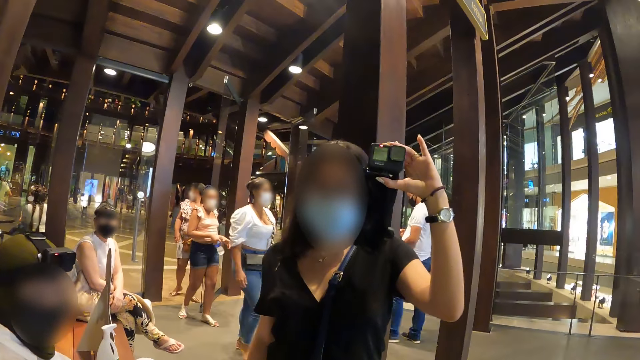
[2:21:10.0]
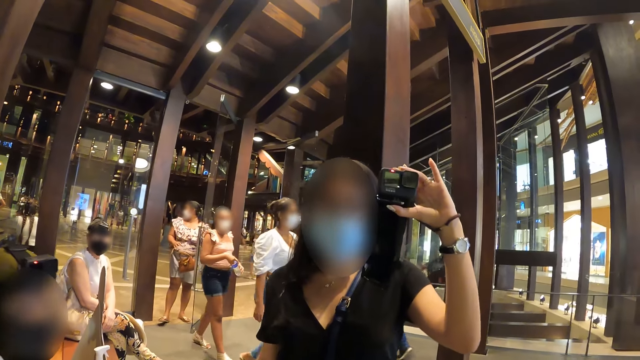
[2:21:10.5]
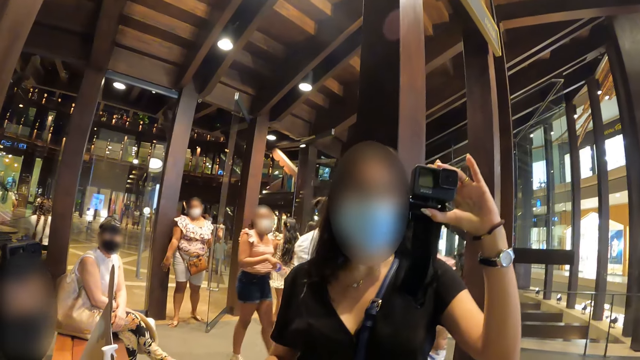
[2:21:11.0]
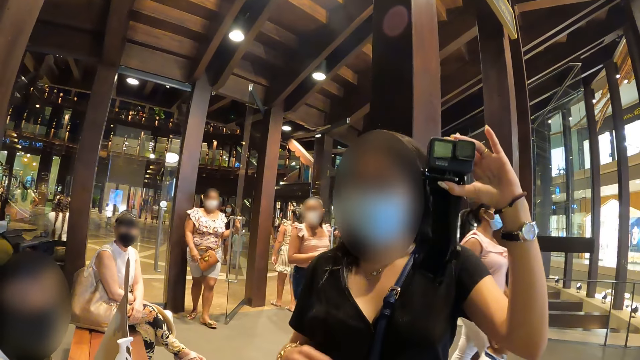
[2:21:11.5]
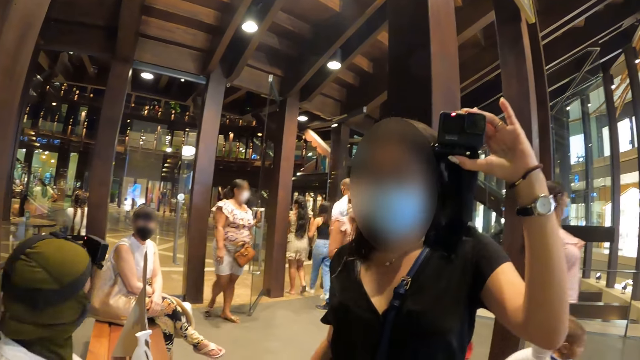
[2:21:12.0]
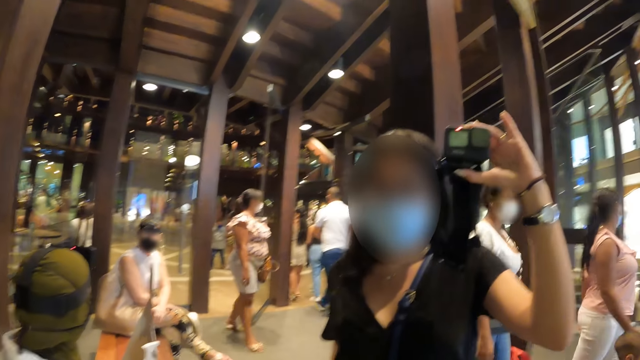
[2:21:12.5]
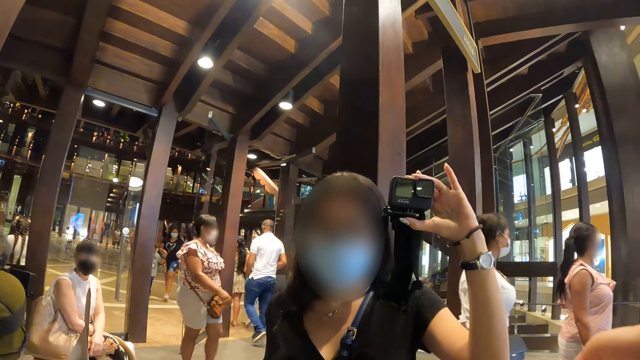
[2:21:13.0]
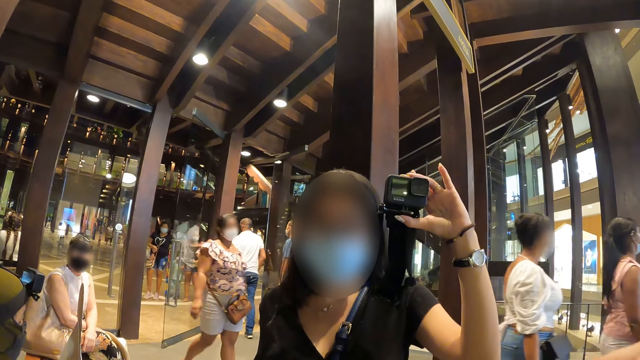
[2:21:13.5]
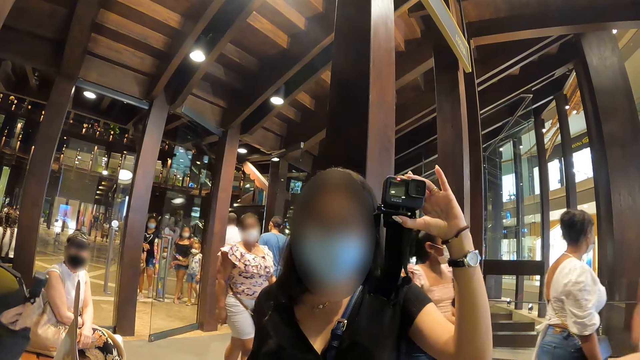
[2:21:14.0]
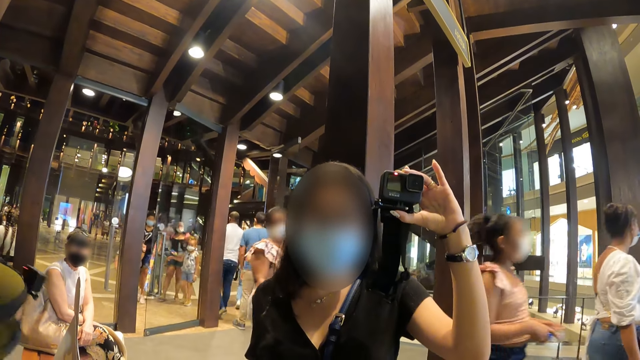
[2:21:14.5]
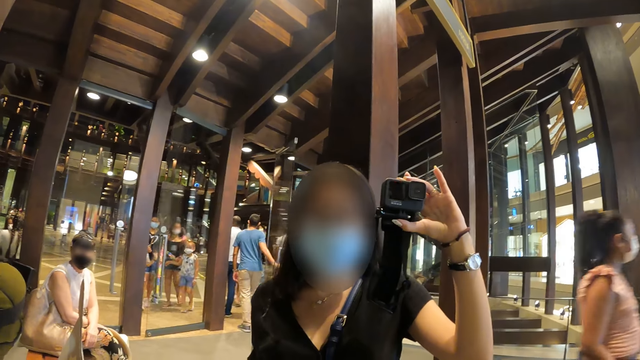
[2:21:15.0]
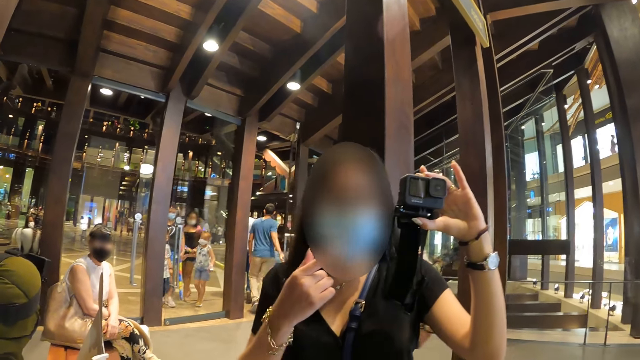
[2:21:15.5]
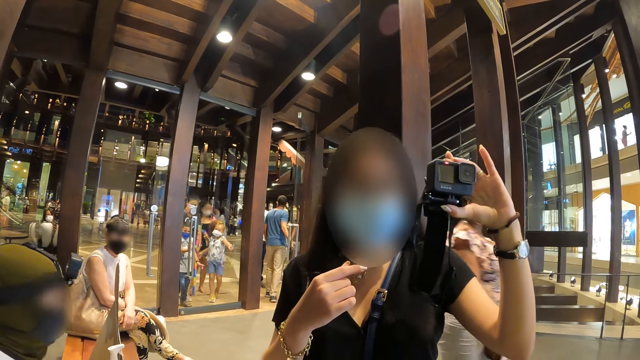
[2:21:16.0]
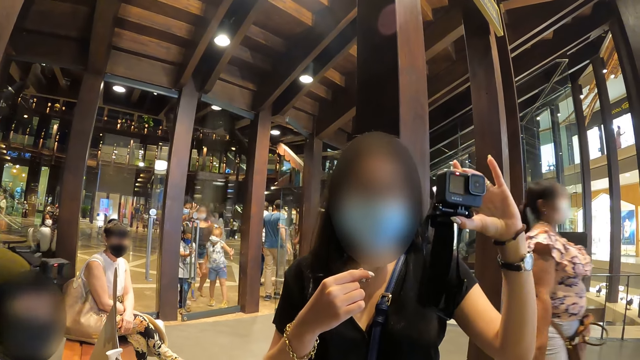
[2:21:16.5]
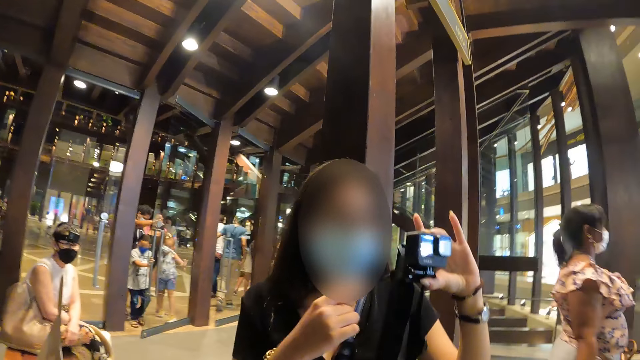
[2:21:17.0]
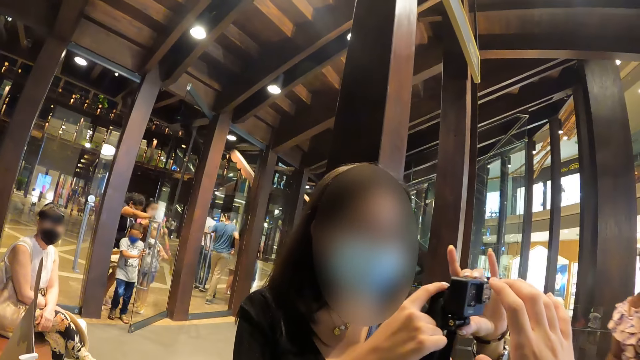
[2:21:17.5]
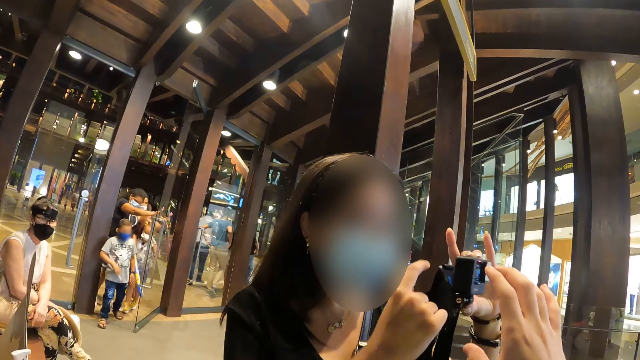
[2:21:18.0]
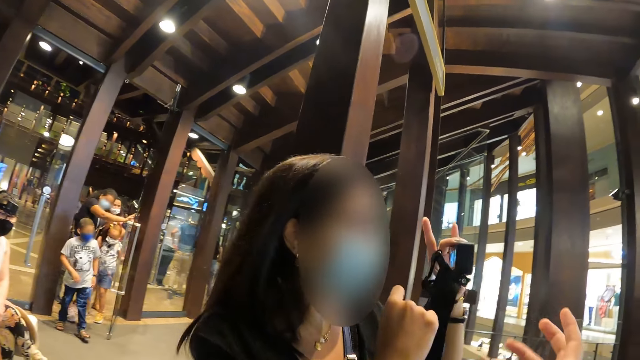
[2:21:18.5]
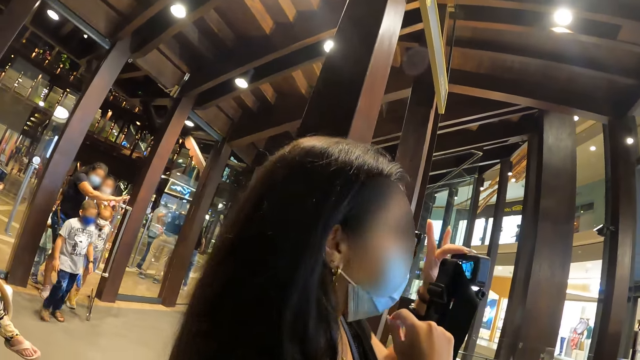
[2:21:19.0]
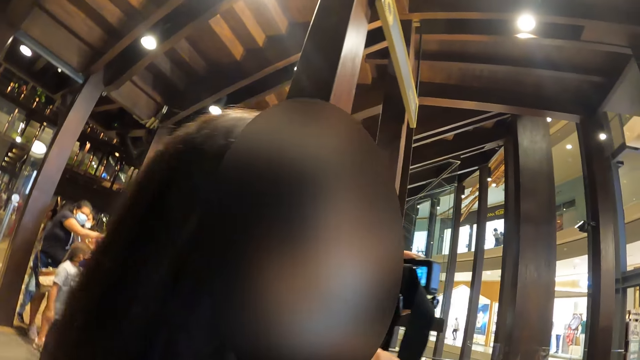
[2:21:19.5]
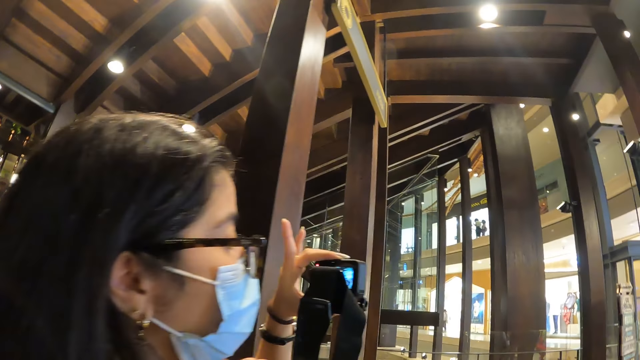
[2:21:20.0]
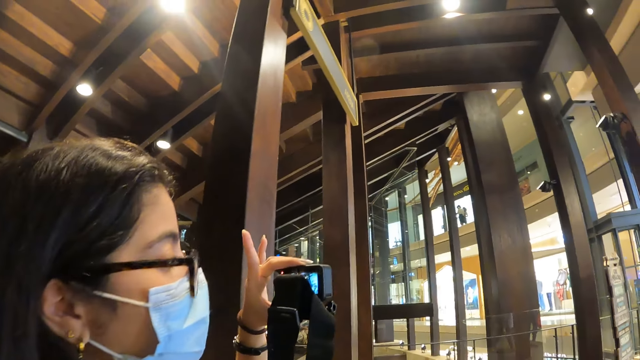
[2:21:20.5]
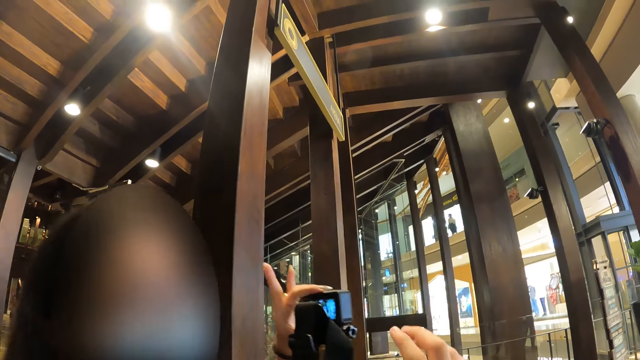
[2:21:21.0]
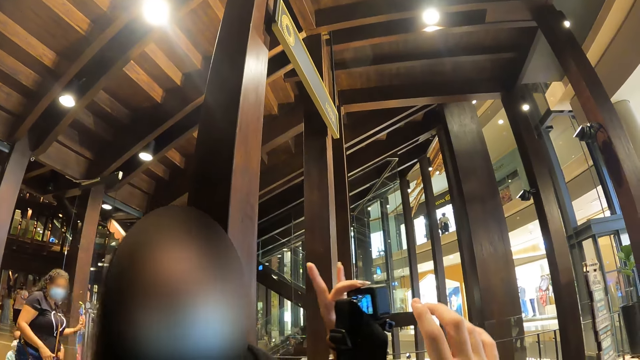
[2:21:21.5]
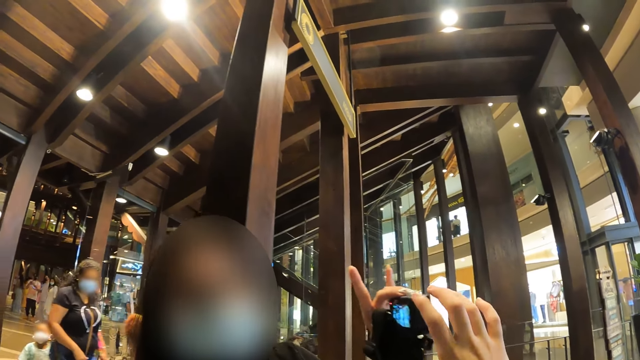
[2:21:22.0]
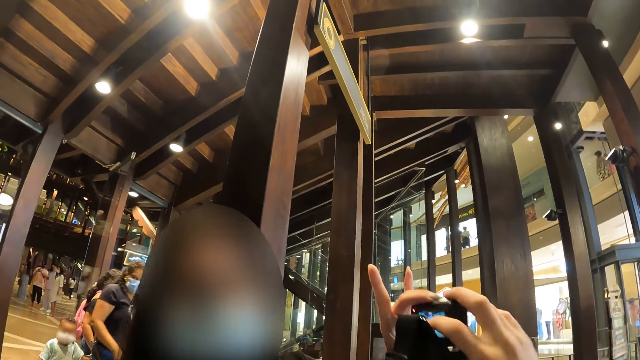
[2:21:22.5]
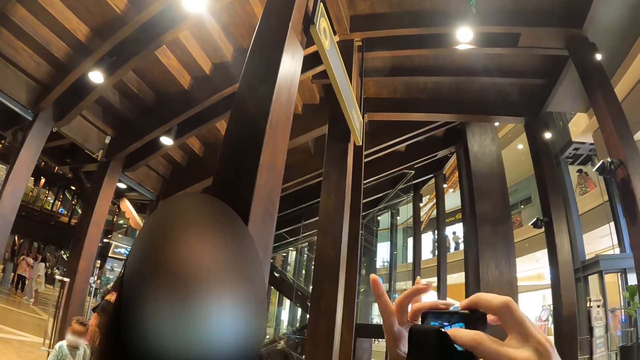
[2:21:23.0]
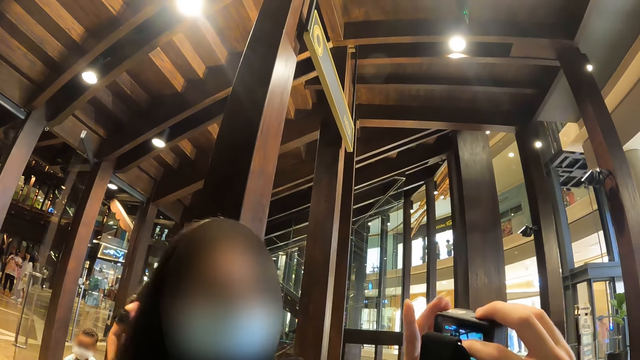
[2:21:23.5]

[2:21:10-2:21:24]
The woman interacts with the camera wearer. The camera wearer gestures with his right hand. The woman operates the camera in her left hand with her right hand. The camera wearer touches the camera. The woman passes the camera in her left hand to the camera wearer's right hand. The woman turns round.

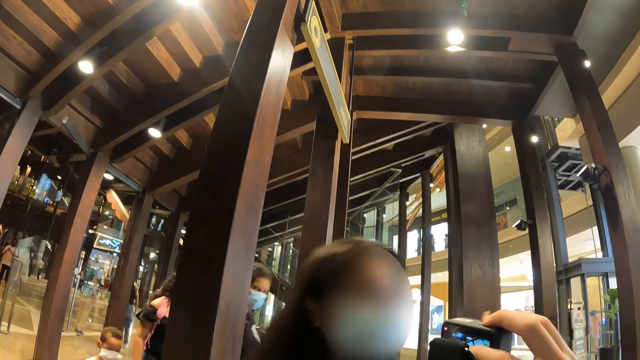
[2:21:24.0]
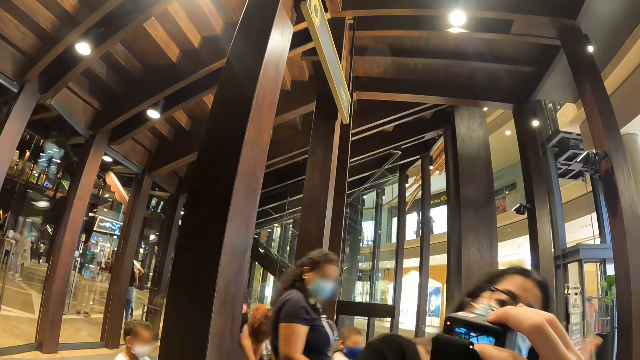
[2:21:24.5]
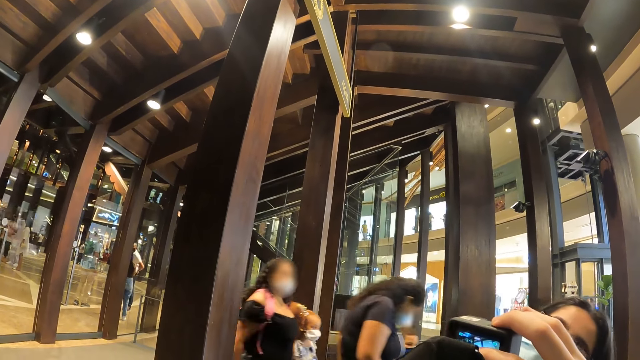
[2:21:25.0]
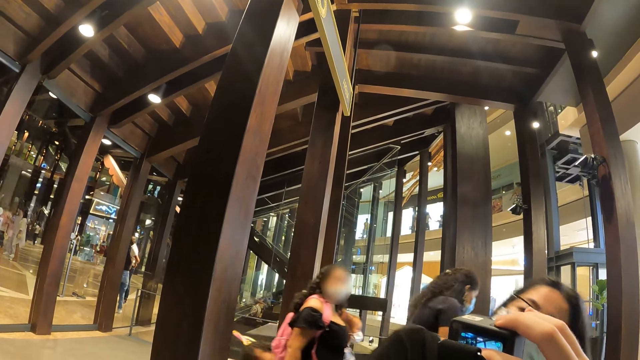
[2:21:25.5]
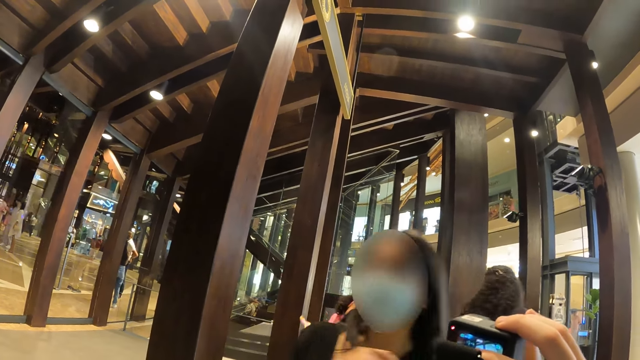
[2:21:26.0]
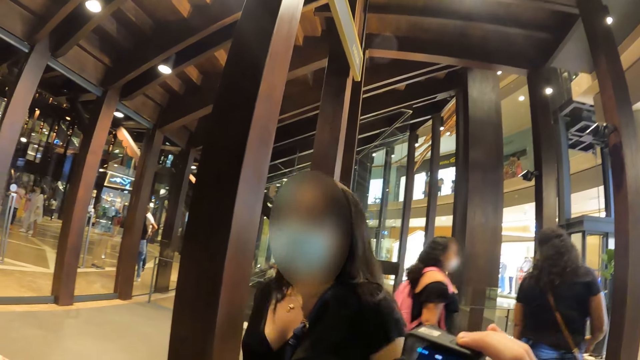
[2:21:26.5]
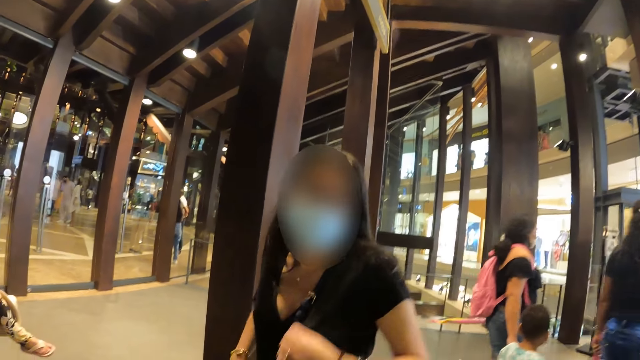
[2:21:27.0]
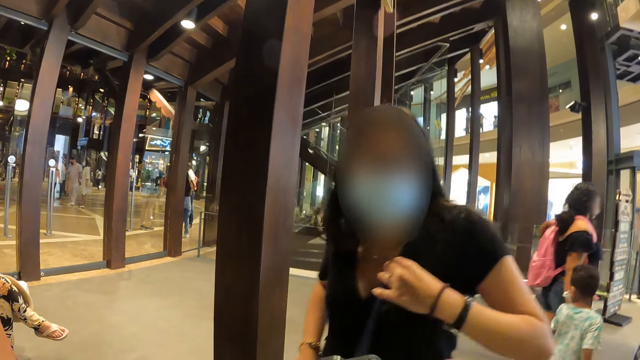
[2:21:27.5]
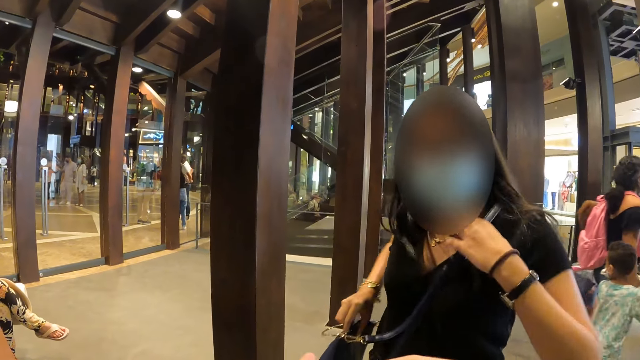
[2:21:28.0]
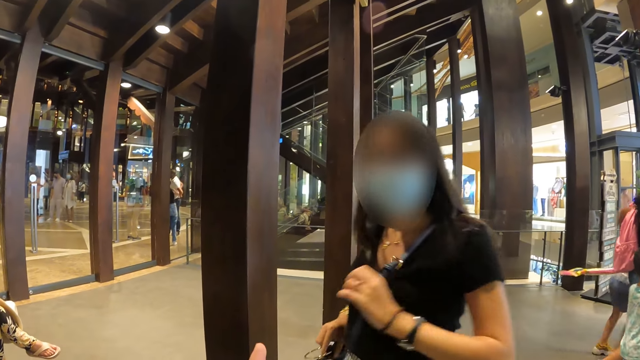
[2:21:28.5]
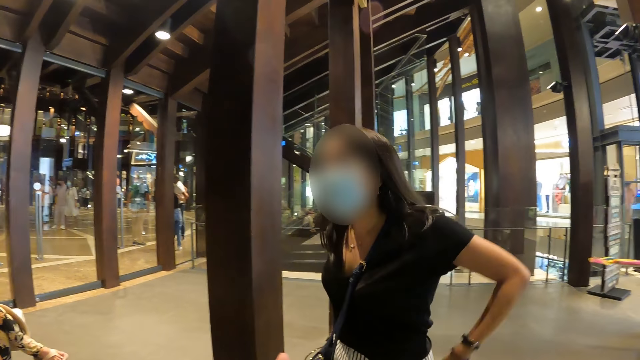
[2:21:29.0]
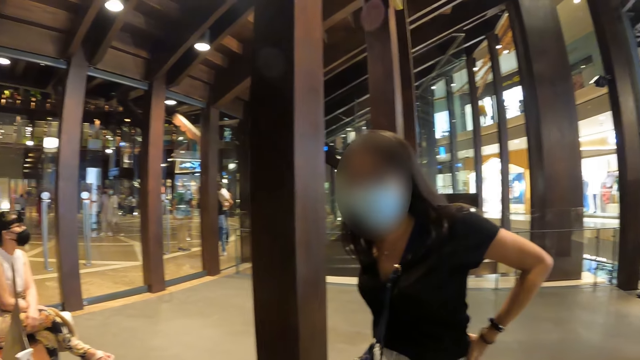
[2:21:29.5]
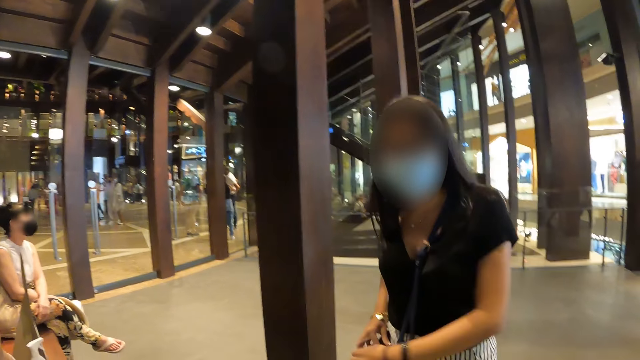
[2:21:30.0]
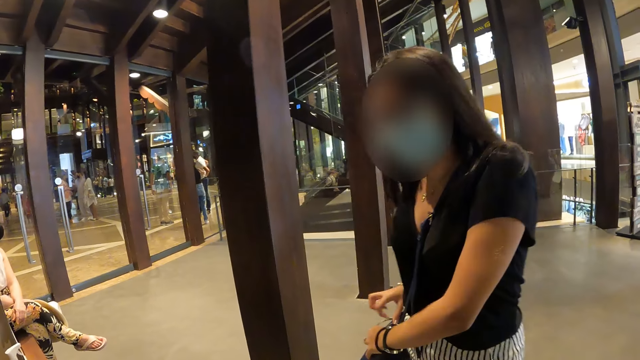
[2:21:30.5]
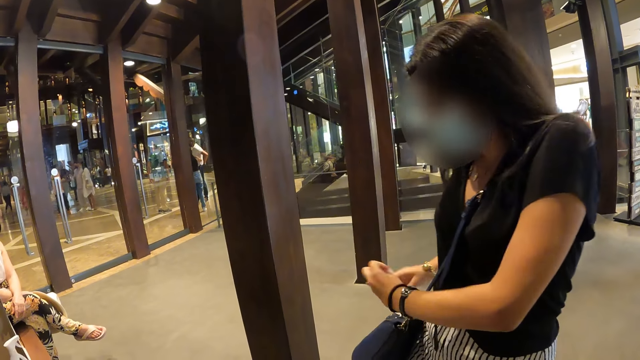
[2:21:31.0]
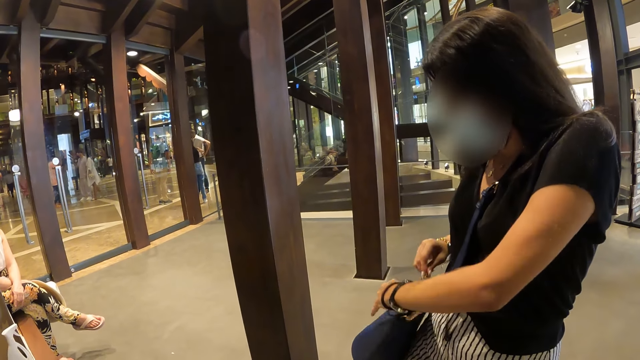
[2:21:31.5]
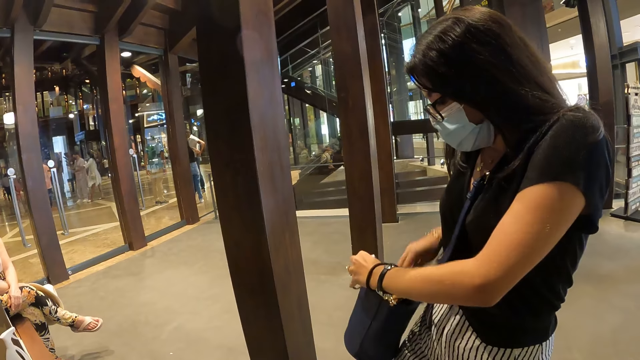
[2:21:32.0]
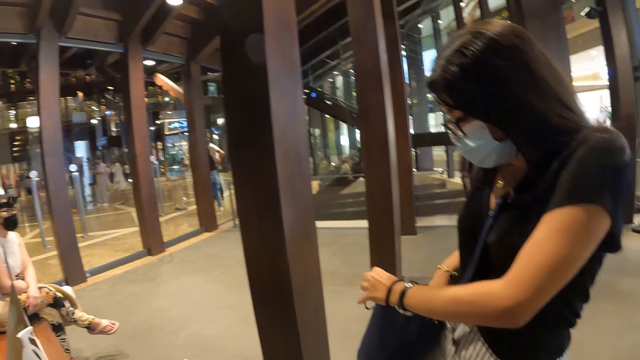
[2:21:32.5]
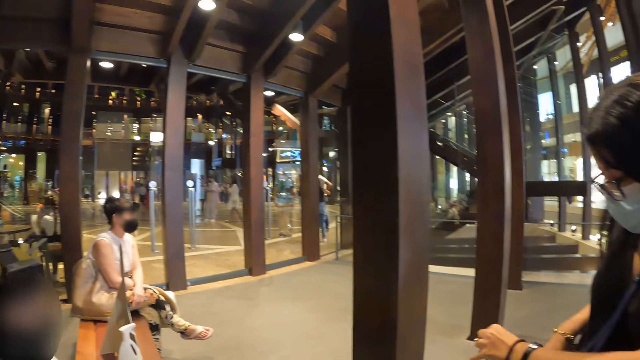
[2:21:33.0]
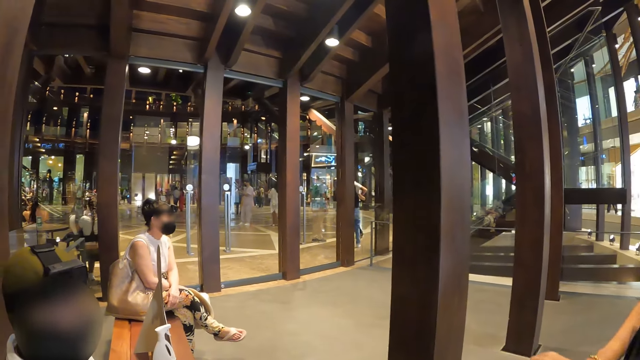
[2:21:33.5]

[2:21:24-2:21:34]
A group of people walks past the camera wearer. The camera wearer holds the camera. A woman looks at the camera screen. The woman adjusts her bag strap with her right hand. The woman interacts with the camera wearer. The woman opens the bag with both hands.
